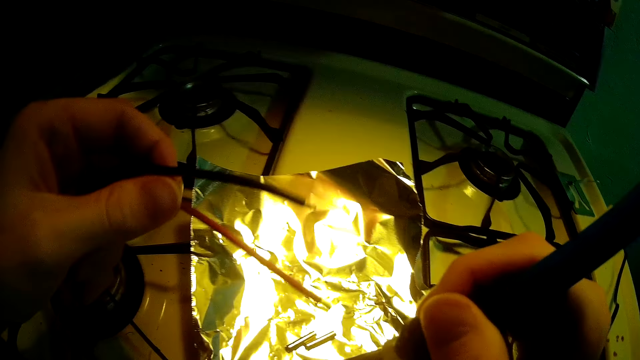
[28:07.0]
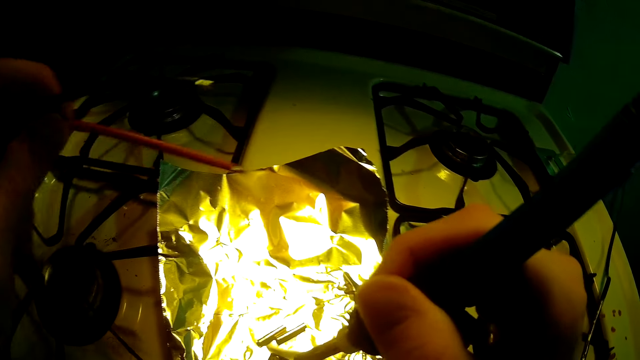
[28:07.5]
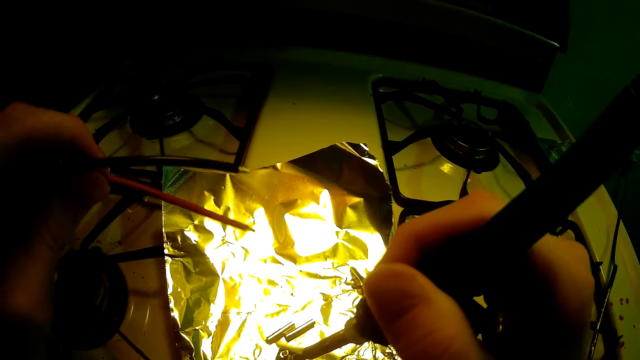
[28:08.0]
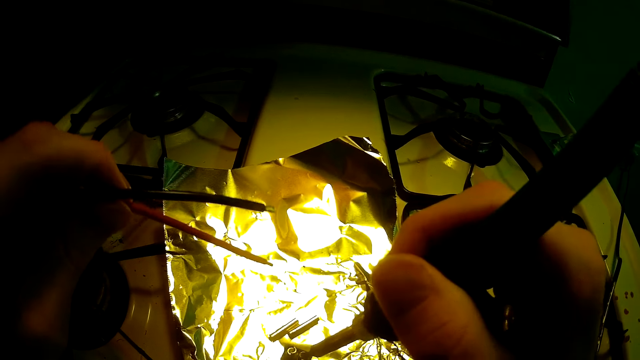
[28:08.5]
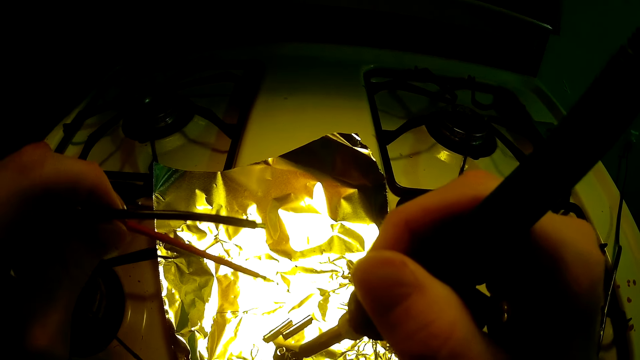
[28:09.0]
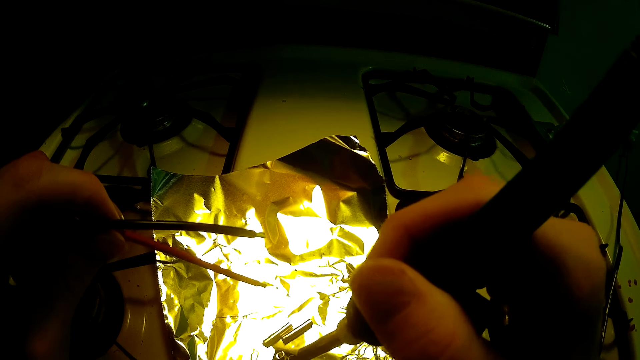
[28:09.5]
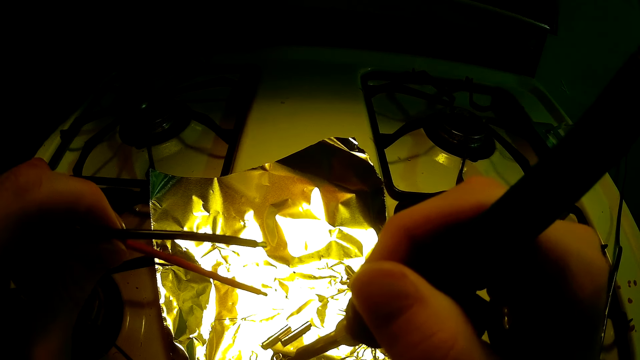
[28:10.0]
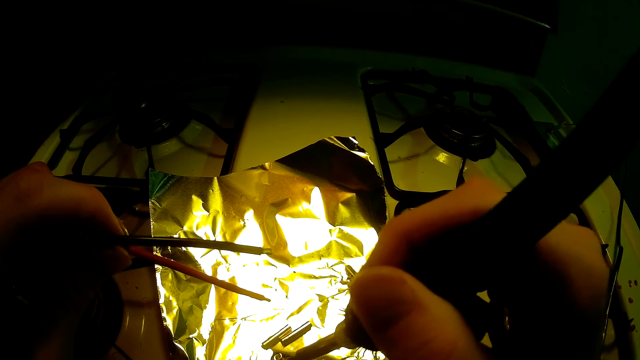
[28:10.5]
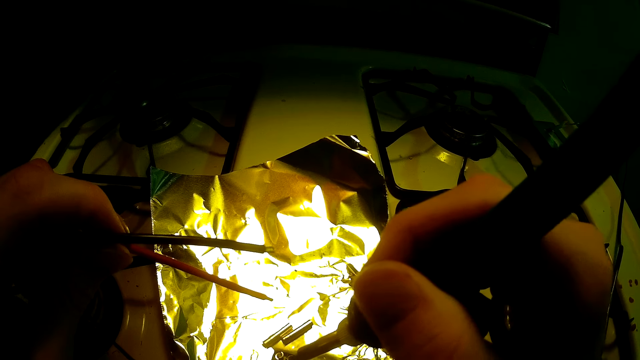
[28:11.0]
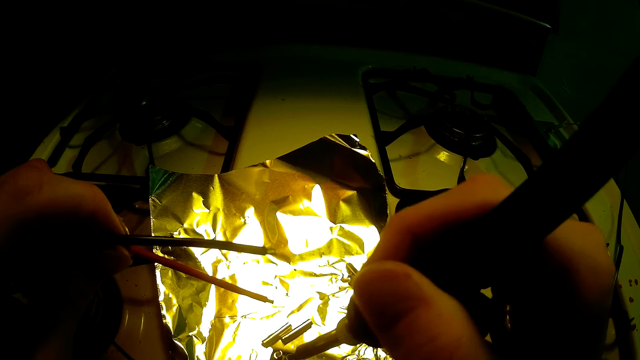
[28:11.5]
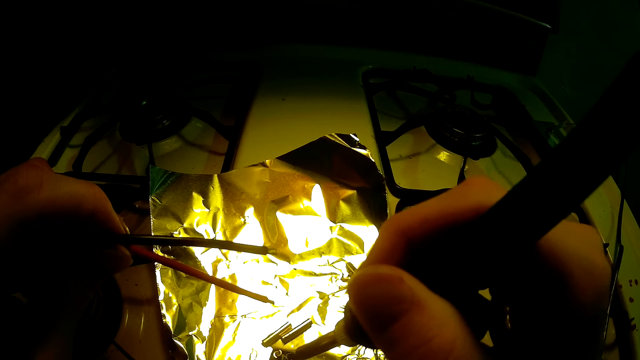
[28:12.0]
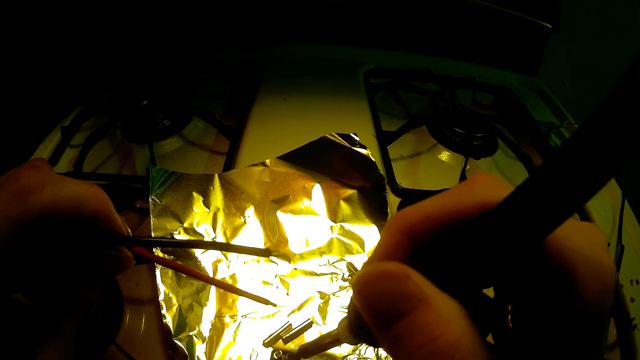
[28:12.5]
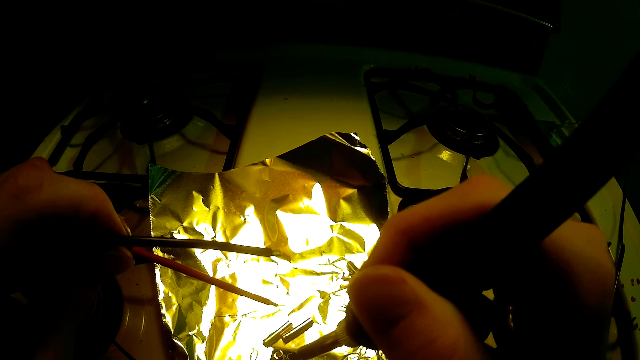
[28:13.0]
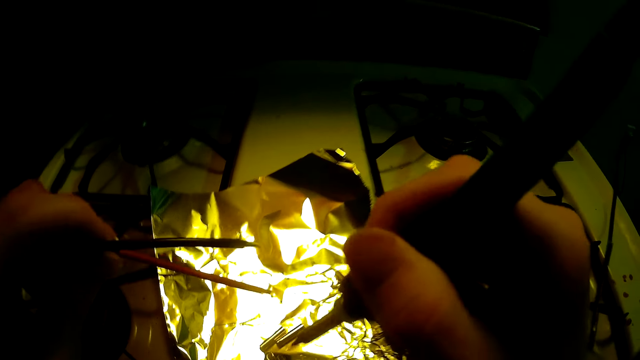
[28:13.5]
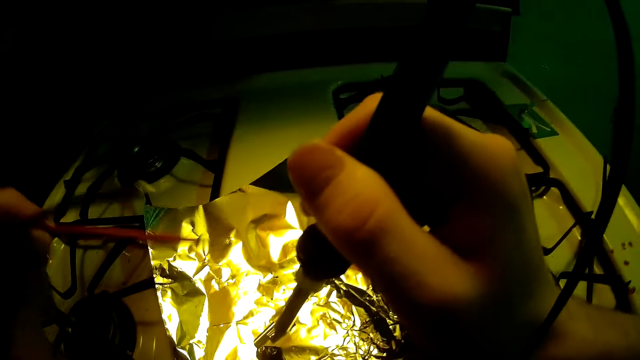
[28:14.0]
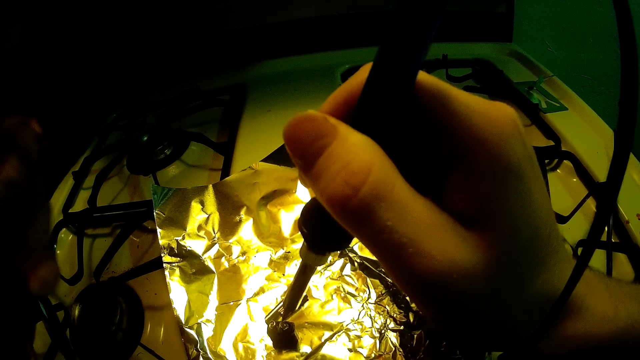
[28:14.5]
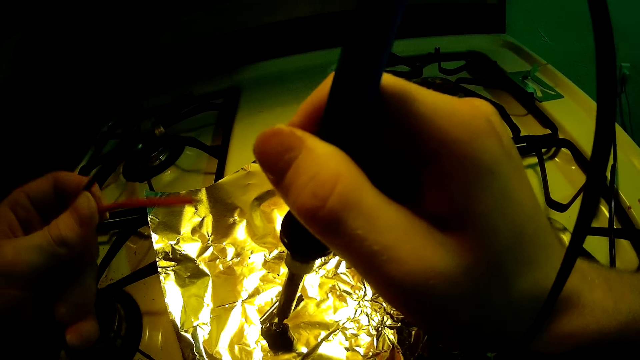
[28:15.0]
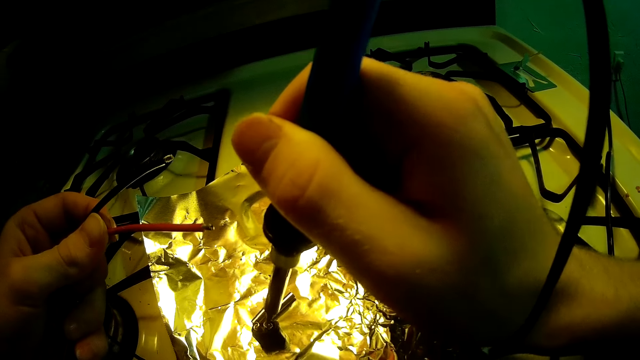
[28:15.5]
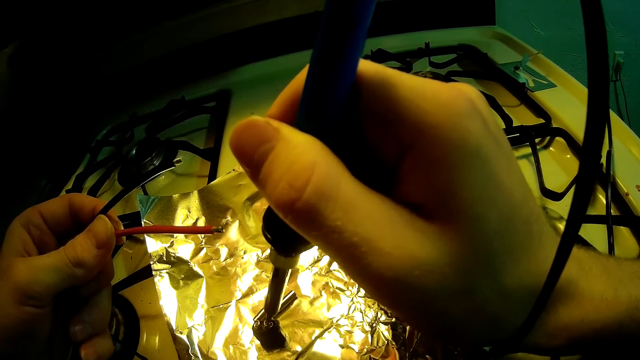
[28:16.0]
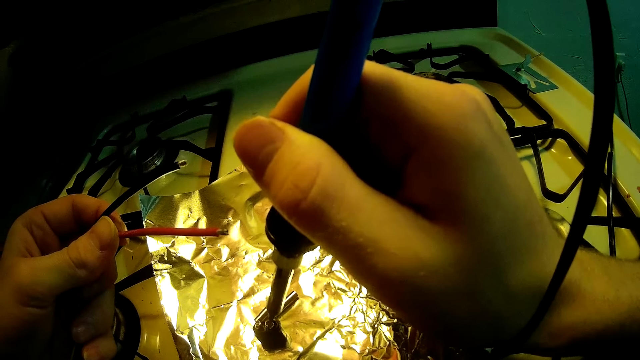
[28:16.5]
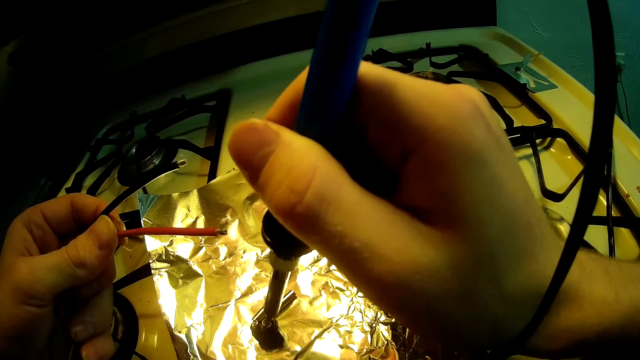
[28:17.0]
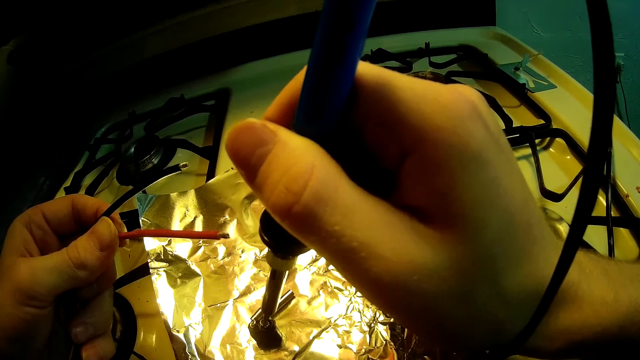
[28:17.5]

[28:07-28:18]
The camera wearer presses something with a soldering iron. He solders the fuse with the soldering iron with his right hand.

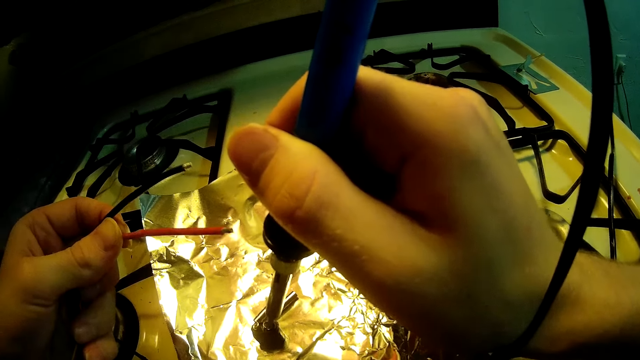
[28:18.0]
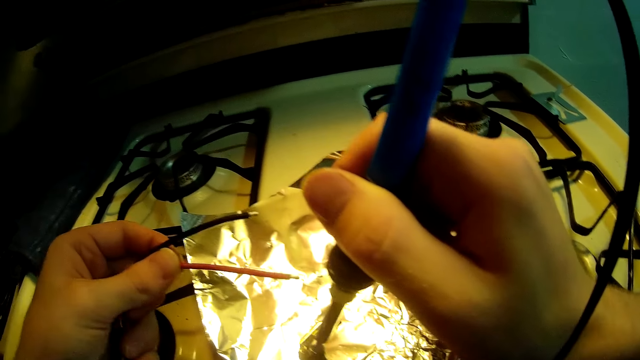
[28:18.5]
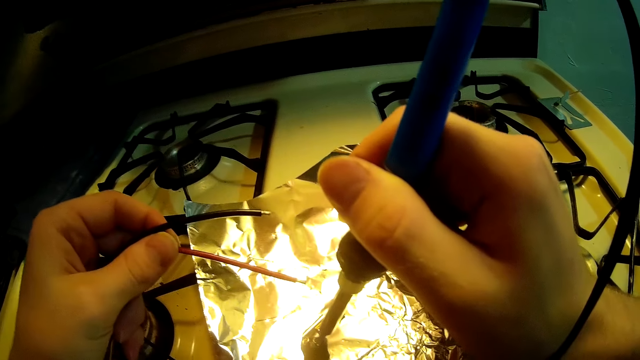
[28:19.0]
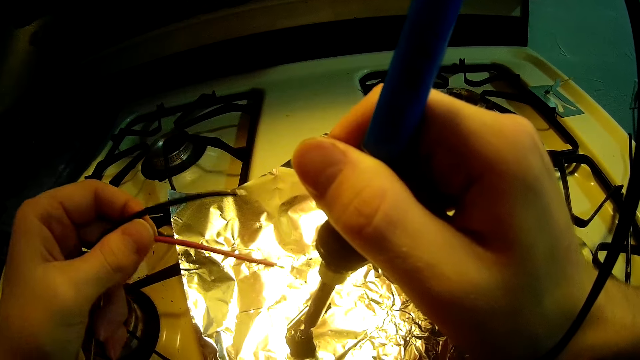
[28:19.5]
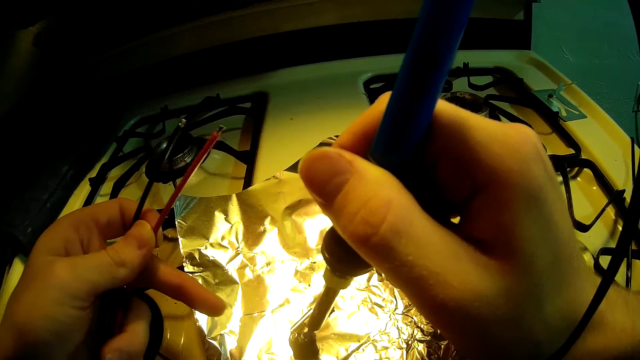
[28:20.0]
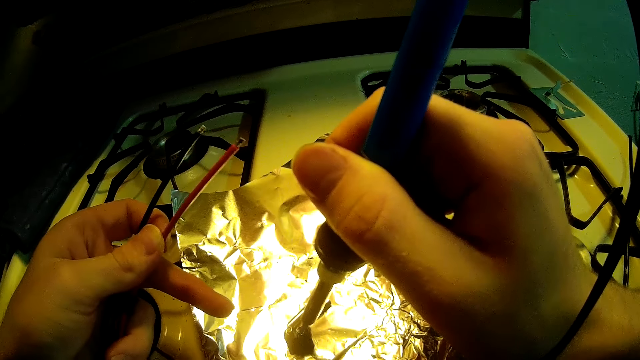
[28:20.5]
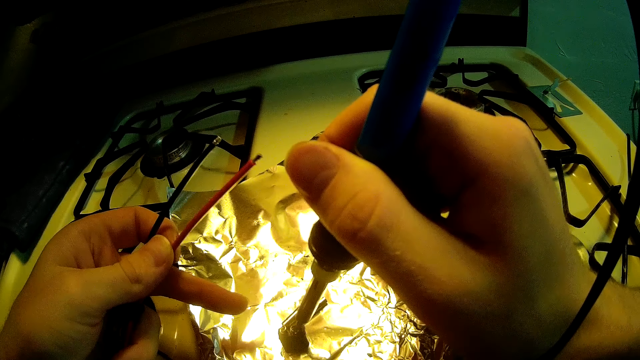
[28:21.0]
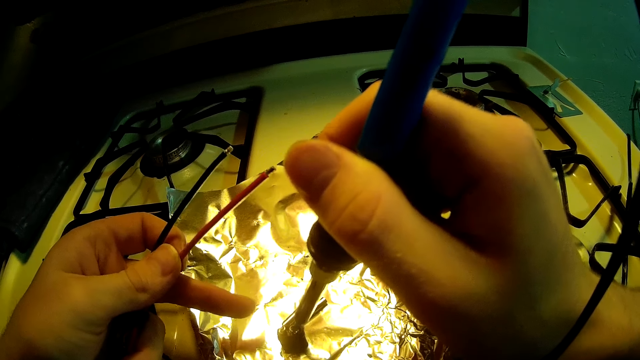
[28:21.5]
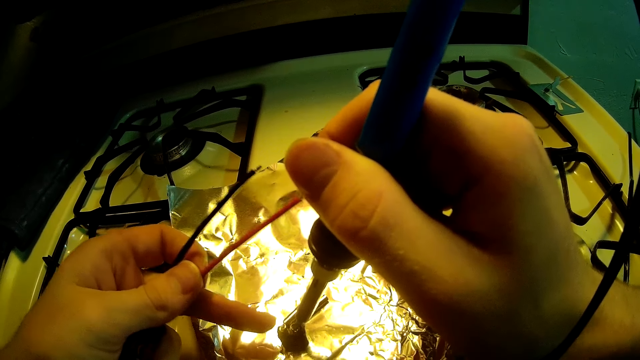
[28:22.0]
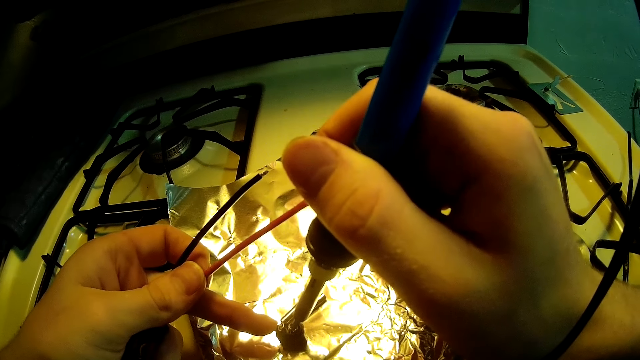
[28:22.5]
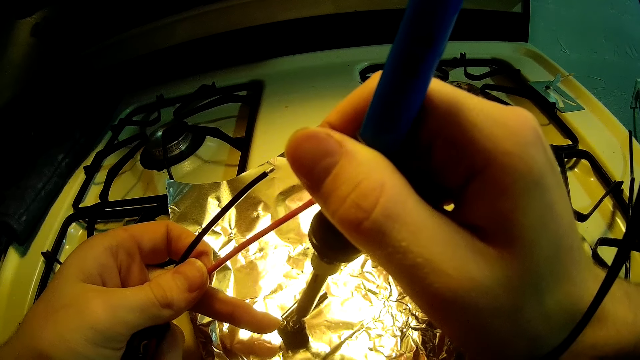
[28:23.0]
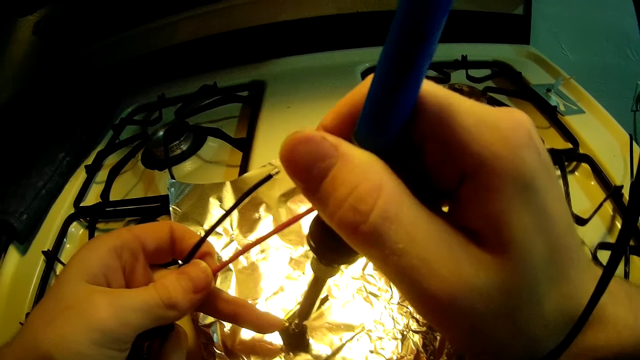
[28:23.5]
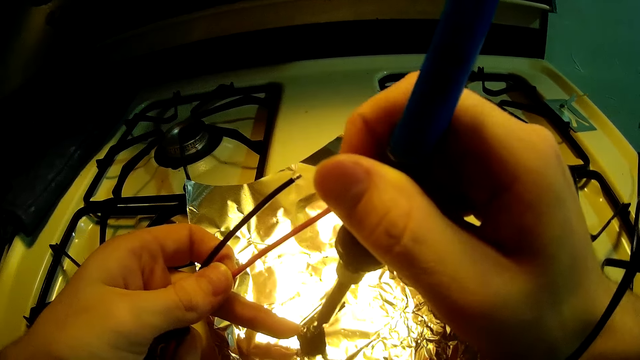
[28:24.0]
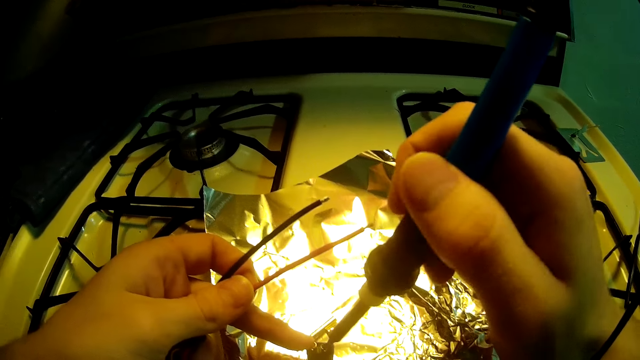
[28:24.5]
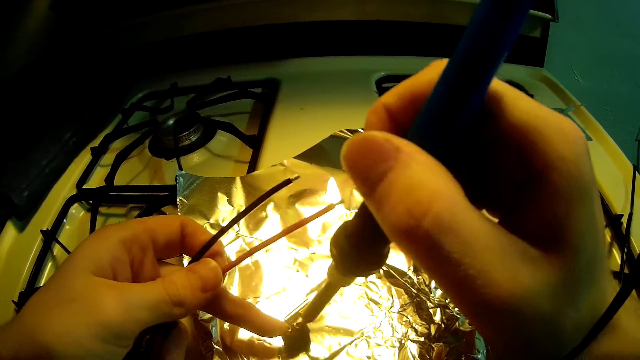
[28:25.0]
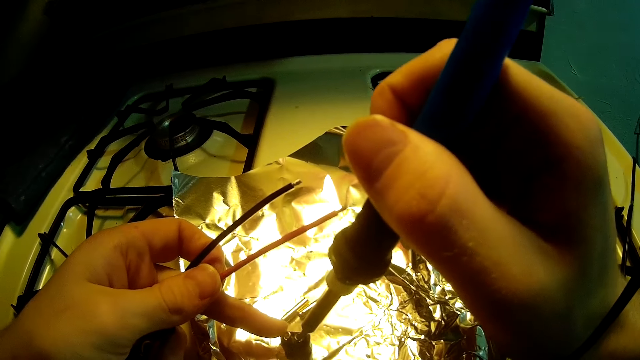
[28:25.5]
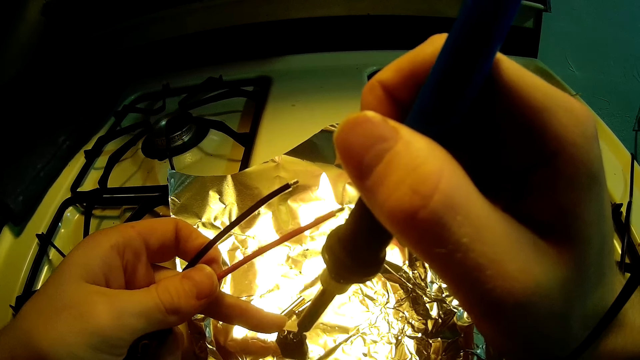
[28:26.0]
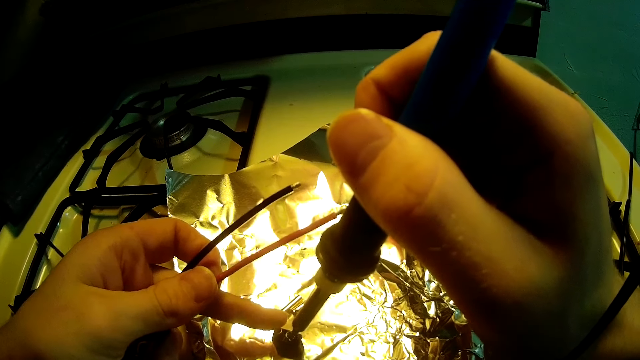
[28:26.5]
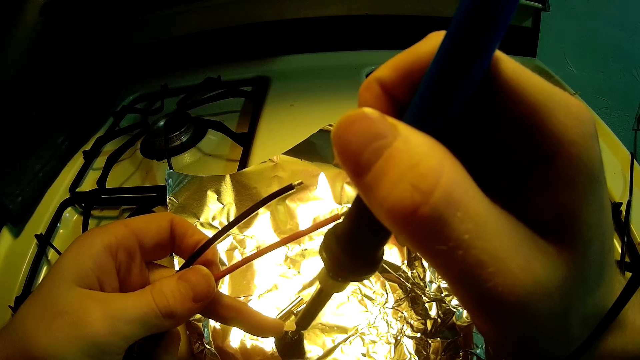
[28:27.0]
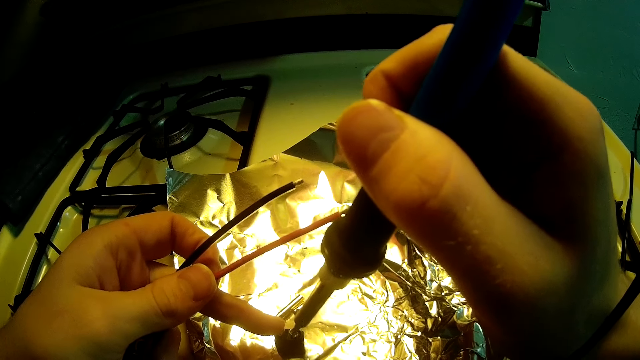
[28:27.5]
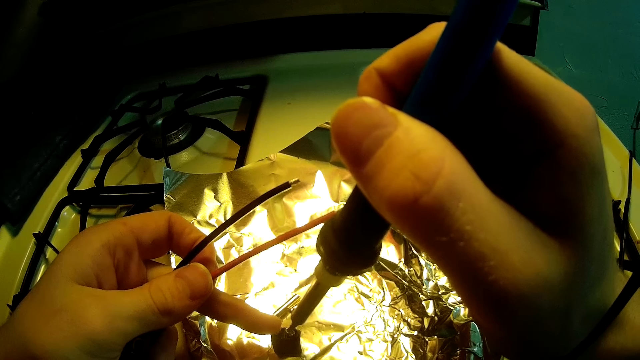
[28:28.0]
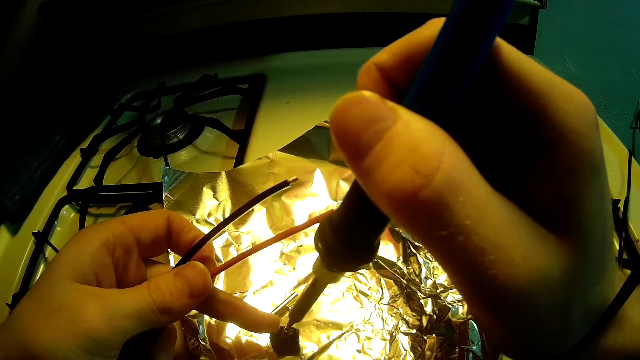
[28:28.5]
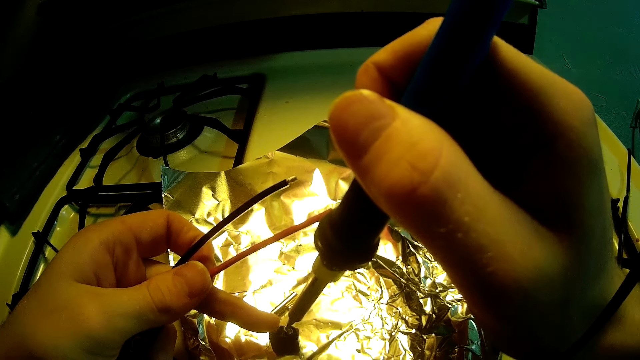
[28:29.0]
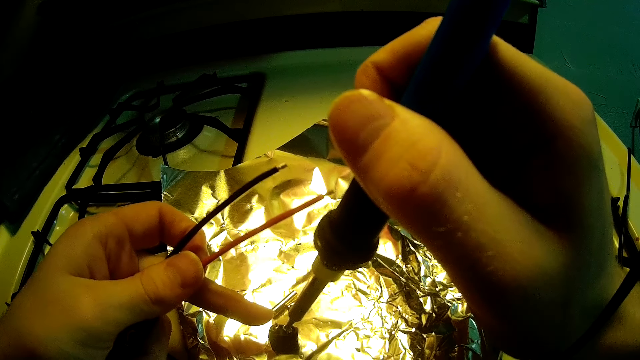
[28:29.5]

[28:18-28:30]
The camera wearer touches the fuse with his left finger.
